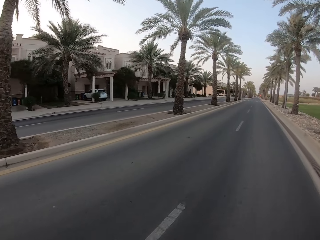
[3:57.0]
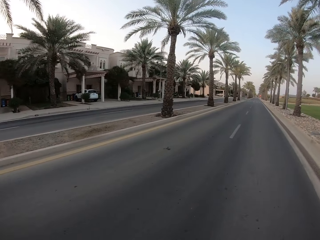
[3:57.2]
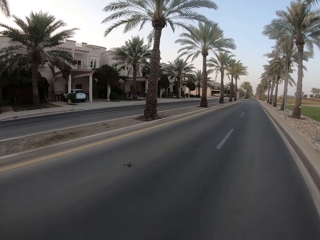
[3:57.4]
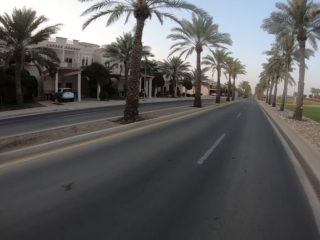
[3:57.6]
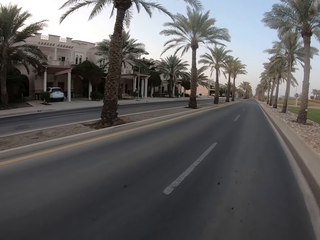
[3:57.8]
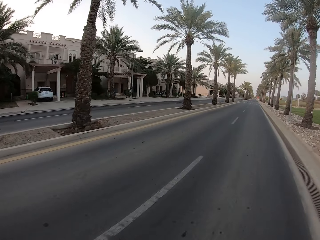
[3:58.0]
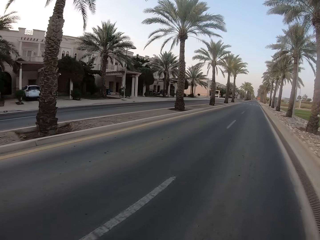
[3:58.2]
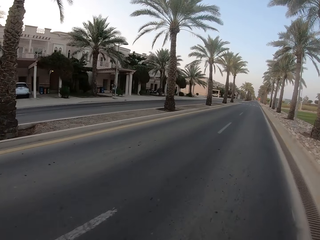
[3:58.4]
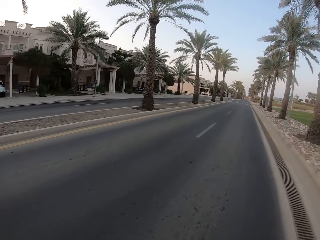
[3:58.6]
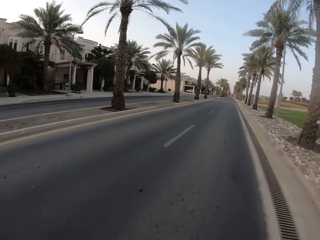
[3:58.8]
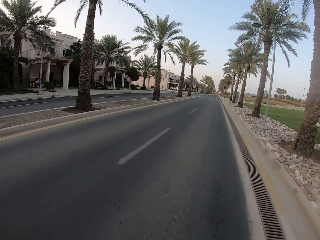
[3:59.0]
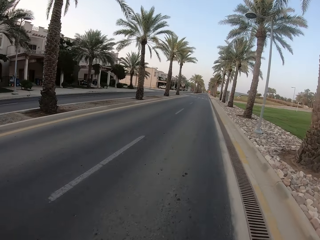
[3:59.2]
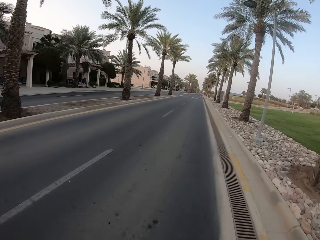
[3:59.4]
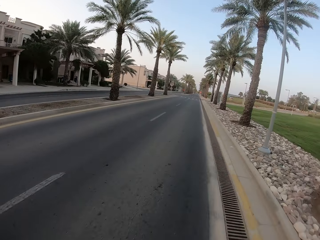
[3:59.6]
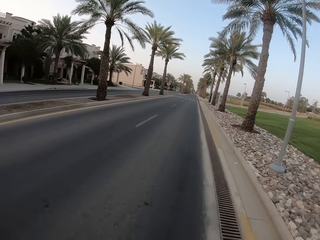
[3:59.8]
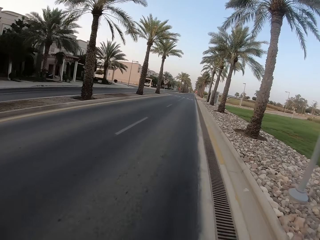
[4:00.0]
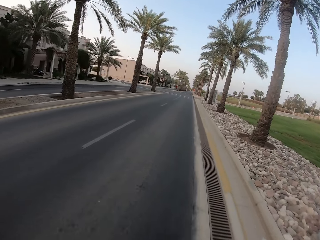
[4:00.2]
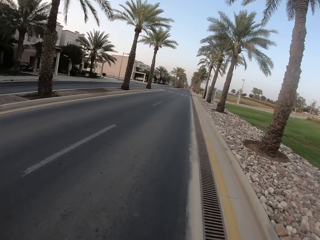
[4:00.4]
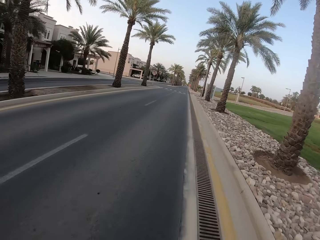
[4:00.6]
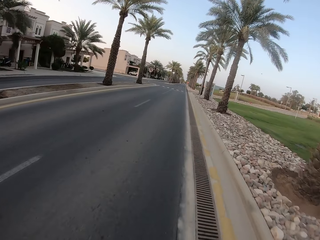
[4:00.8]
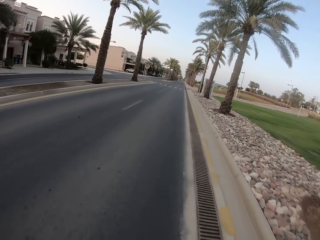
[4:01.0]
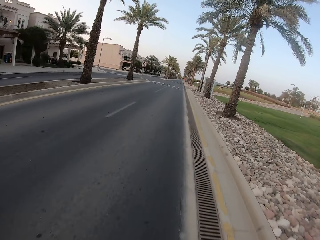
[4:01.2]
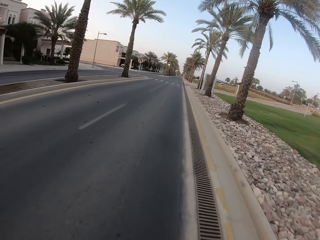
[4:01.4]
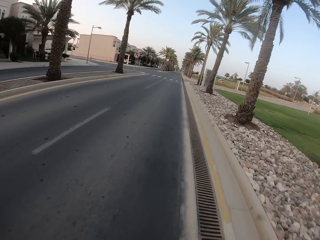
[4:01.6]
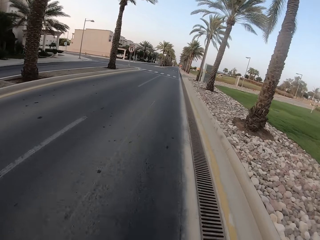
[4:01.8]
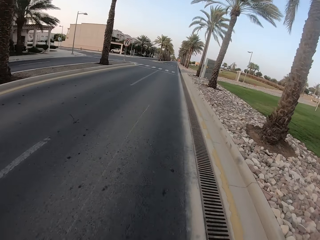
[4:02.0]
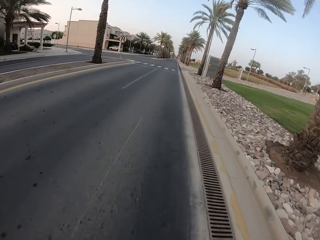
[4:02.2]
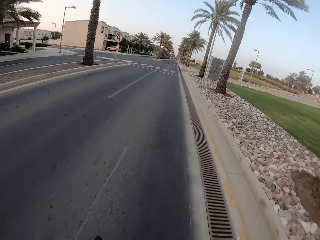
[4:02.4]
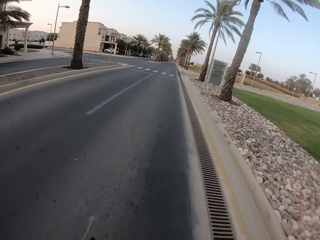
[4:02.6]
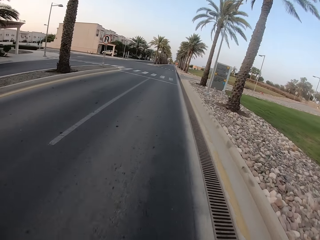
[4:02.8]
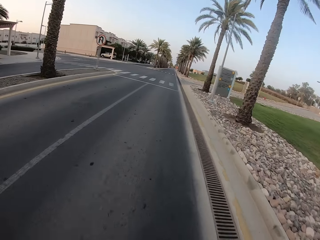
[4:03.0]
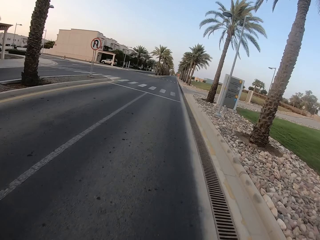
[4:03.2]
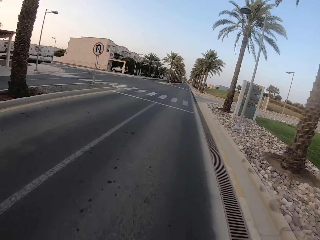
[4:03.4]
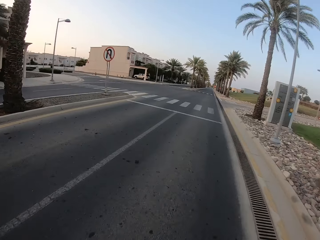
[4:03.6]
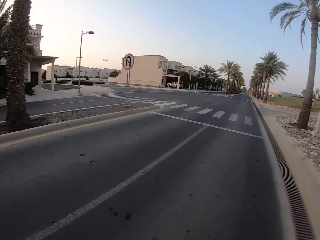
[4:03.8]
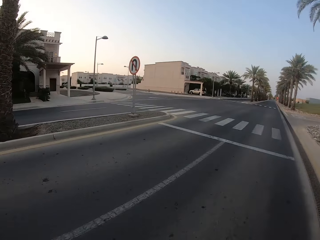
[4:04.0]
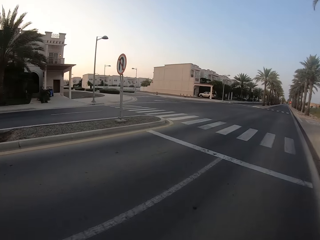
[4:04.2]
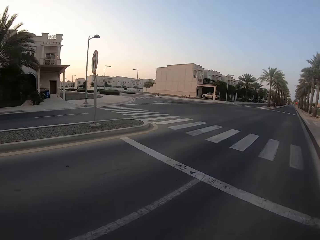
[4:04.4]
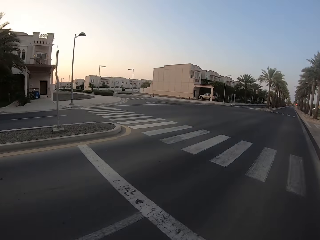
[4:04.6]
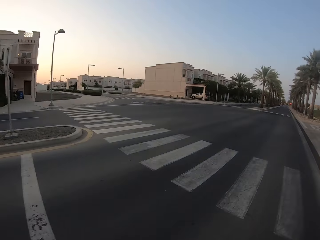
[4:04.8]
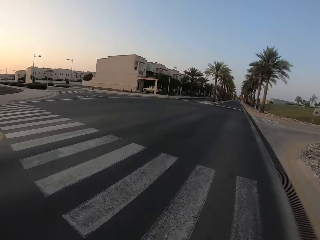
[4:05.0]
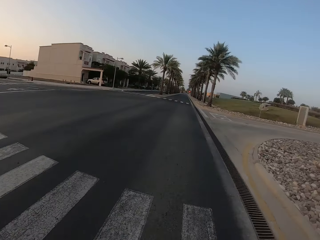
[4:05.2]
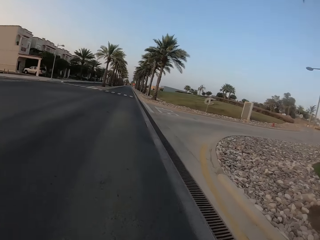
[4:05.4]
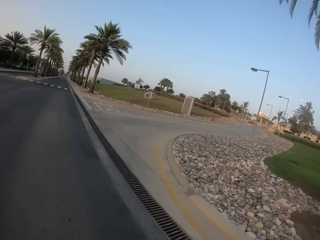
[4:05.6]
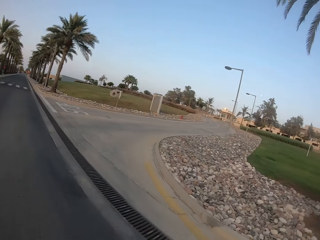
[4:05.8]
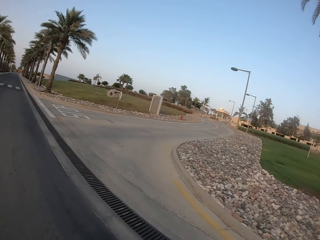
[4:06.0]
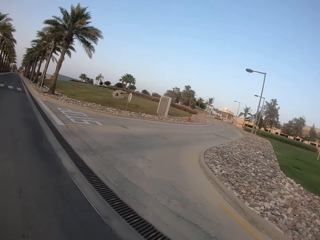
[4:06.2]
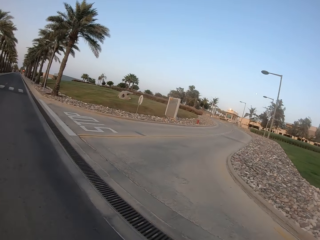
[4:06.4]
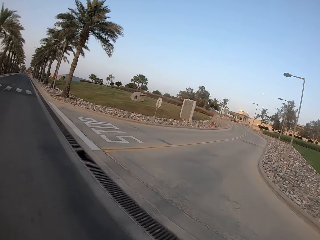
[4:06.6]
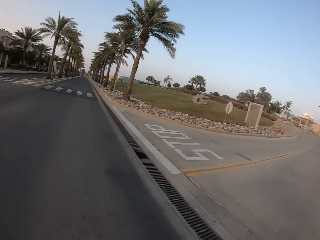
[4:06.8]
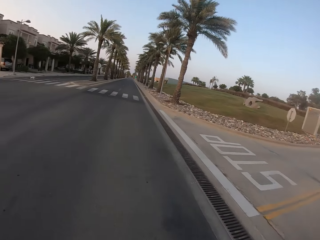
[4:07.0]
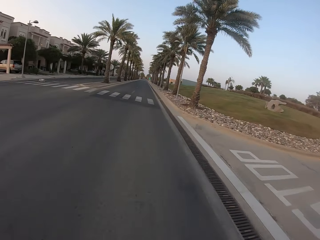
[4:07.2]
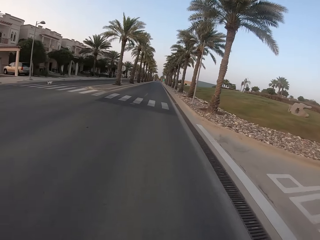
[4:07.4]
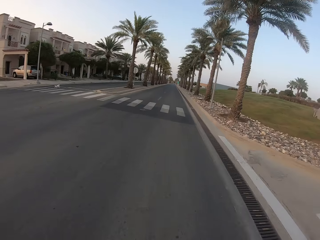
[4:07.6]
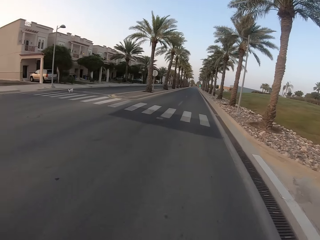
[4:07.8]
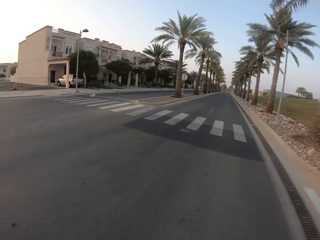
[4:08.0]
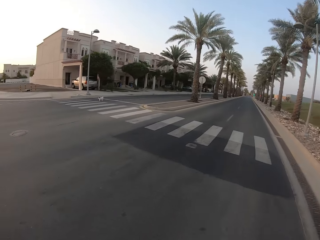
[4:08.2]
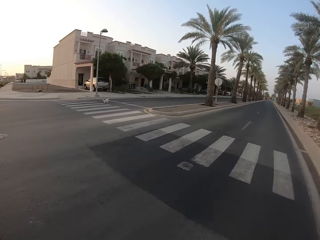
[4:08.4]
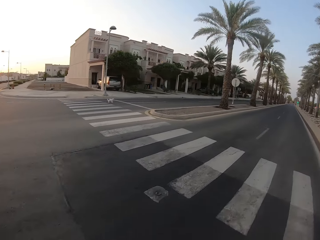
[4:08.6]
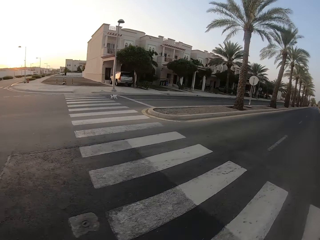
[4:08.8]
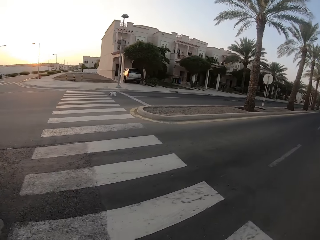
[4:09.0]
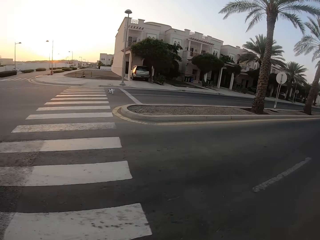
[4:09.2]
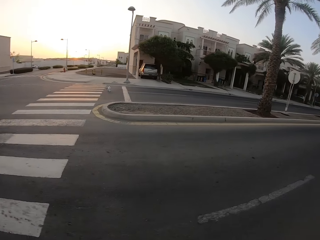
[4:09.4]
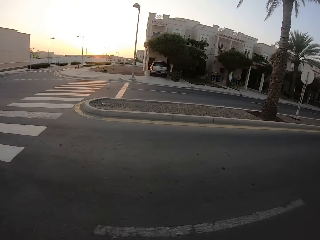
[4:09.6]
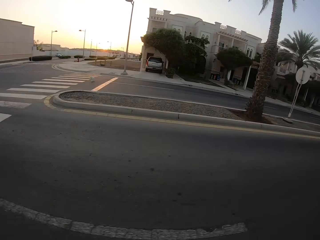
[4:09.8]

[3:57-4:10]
The camera wearer looks left. They look forward. They look left. They look right.

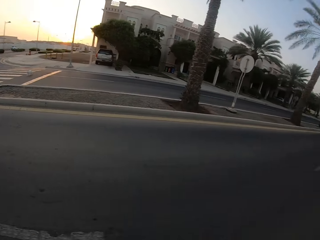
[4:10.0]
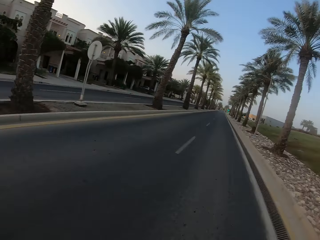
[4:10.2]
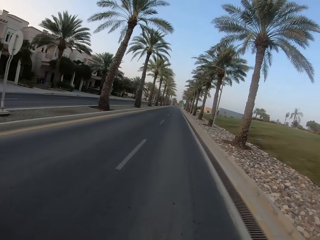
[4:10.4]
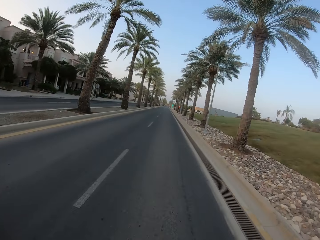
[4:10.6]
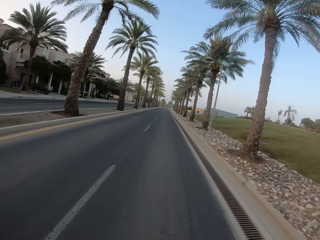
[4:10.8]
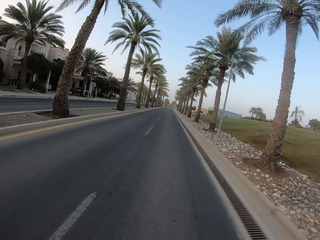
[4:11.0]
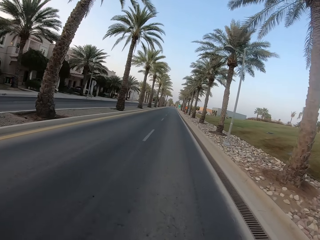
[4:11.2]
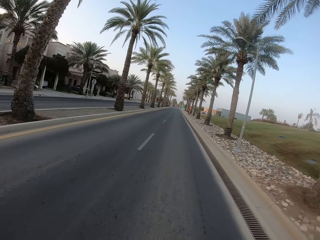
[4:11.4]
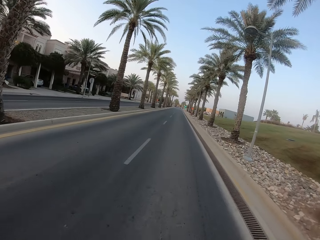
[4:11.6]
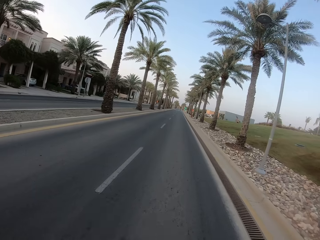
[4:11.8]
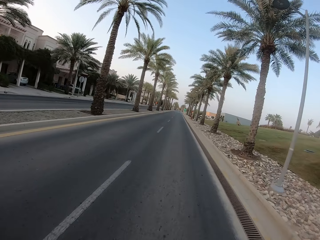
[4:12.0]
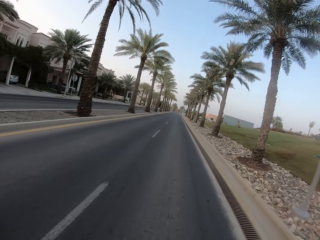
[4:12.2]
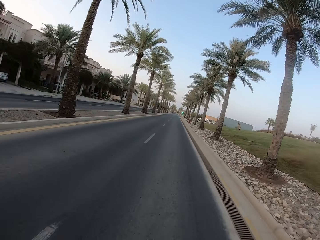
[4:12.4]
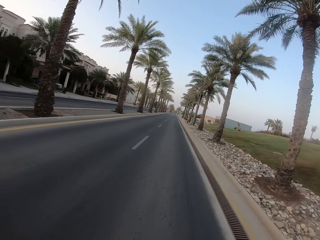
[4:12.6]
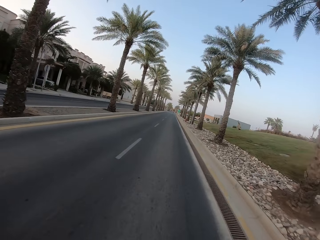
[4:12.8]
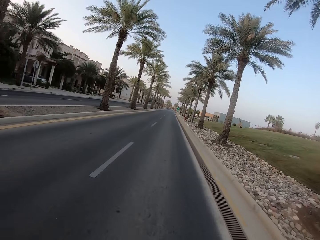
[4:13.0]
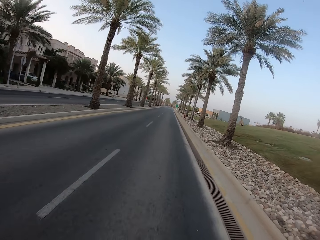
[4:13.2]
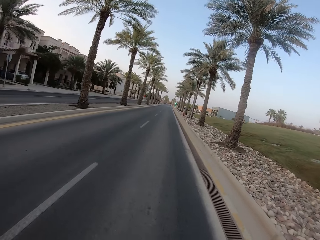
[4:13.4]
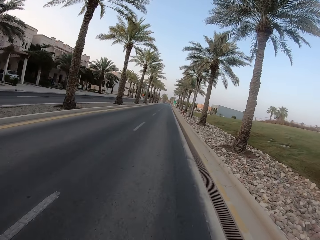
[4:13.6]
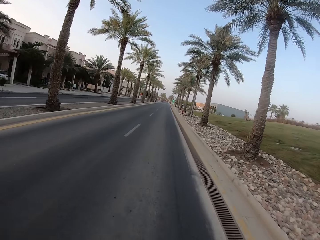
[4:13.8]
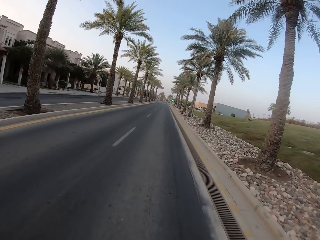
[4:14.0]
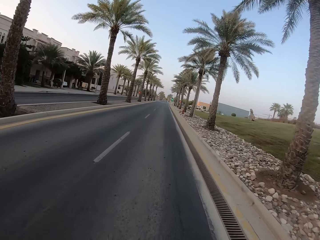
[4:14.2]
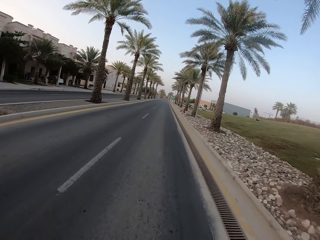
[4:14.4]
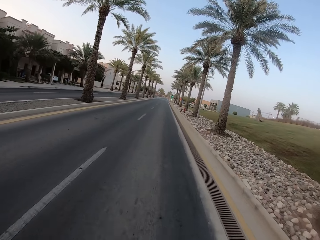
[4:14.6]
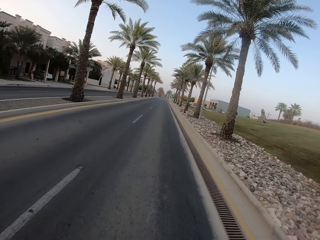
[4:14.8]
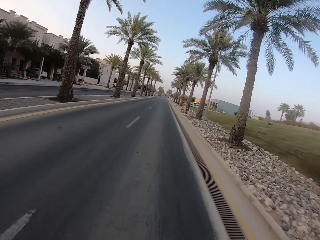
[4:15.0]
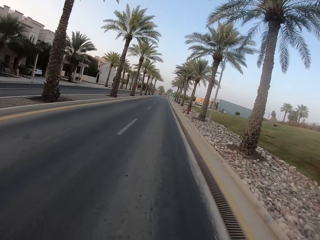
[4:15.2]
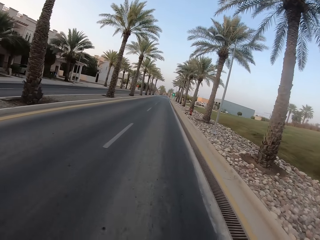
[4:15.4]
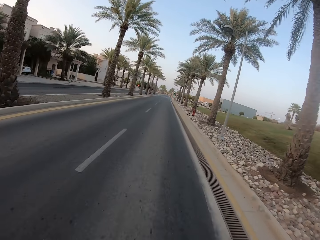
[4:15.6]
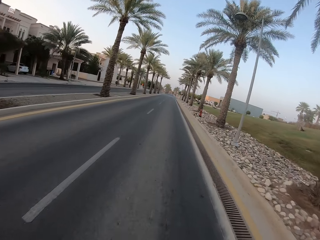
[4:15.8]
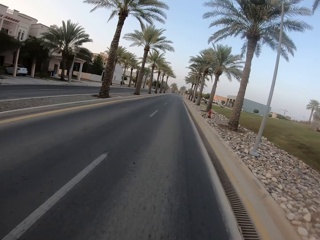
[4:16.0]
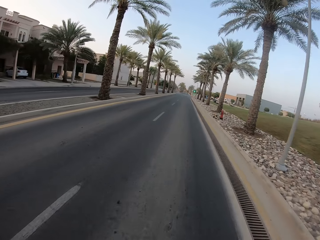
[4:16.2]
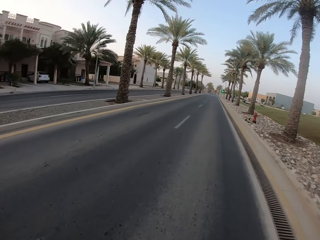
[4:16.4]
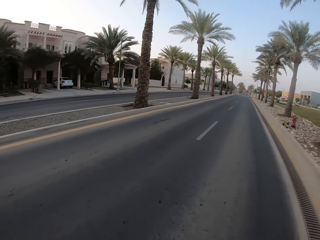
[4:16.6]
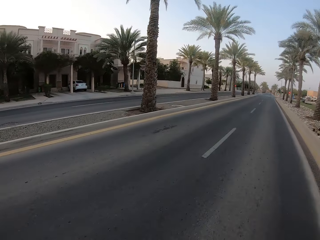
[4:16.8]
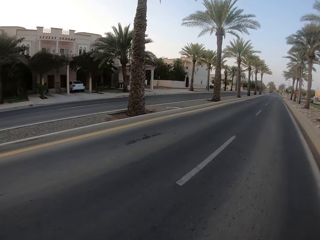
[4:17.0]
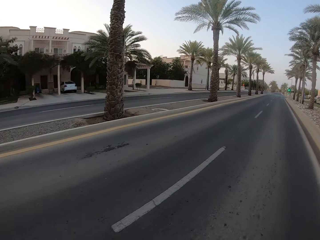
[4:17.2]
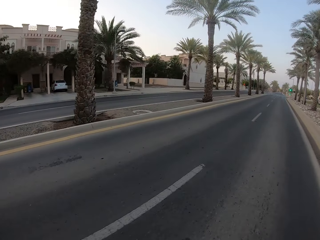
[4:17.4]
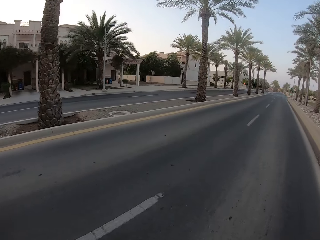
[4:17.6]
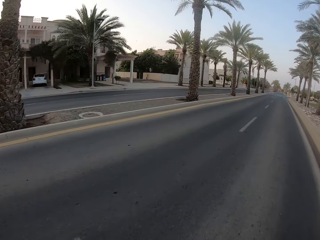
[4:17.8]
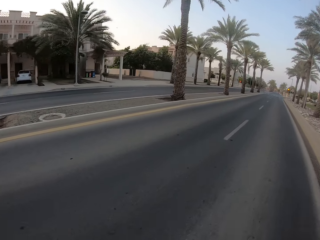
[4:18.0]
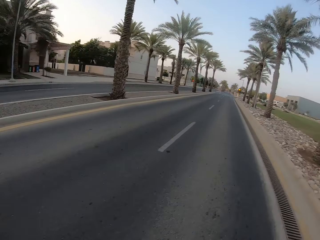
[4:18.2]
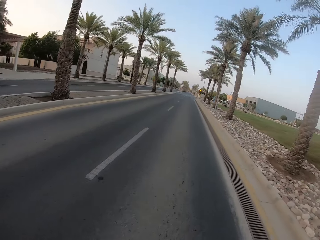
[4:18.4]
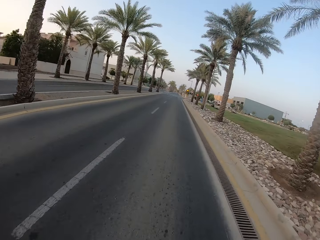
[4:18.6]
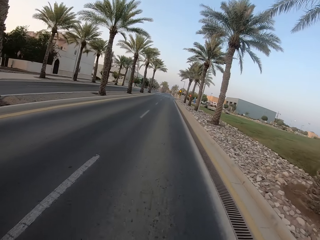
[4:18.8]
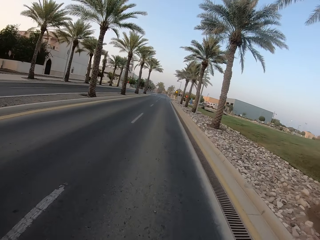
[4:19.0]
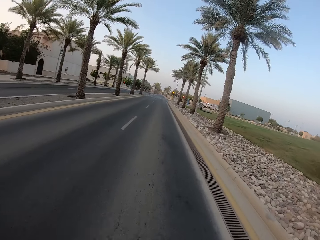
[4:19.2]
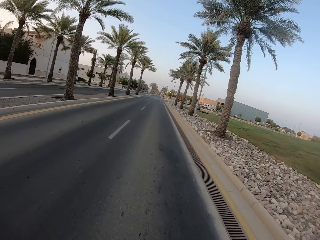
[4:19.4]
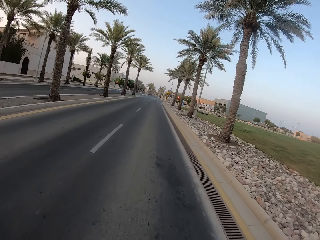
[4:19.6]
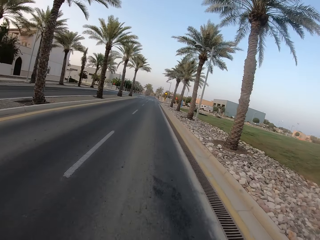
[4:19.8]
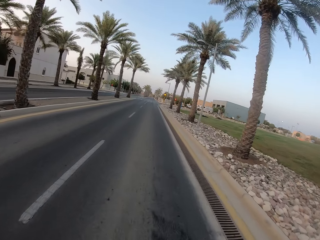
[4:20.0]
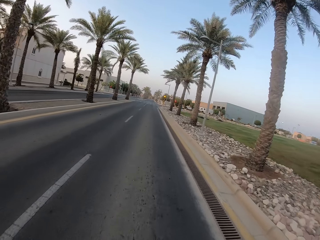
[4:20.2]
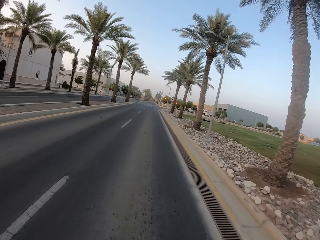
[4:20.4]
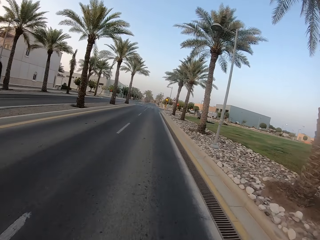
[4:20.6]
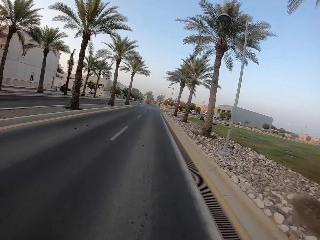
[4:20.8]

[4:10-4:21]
The camera wearer looks left. They look forward. They look left.
